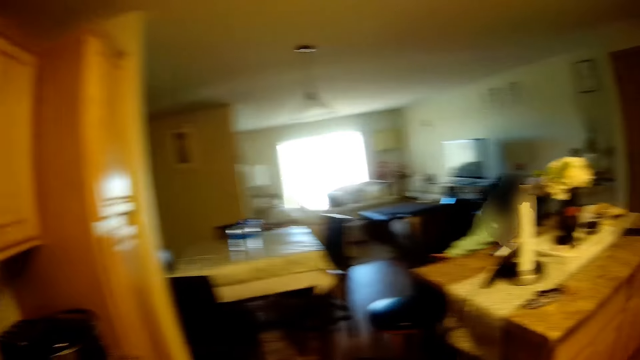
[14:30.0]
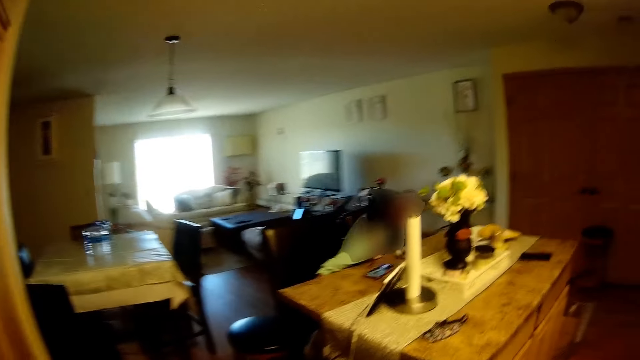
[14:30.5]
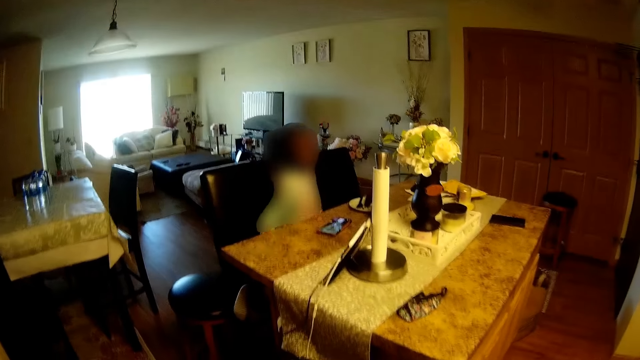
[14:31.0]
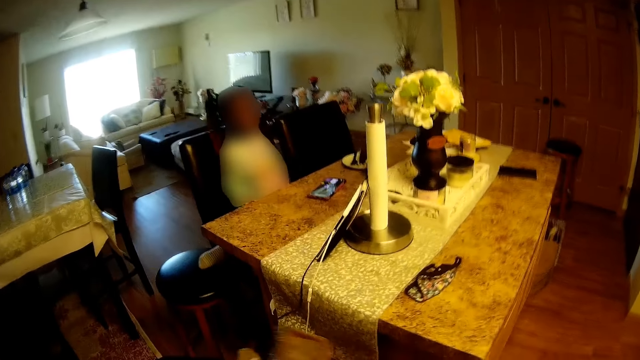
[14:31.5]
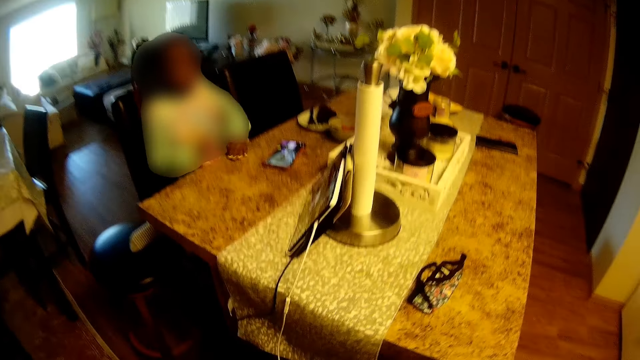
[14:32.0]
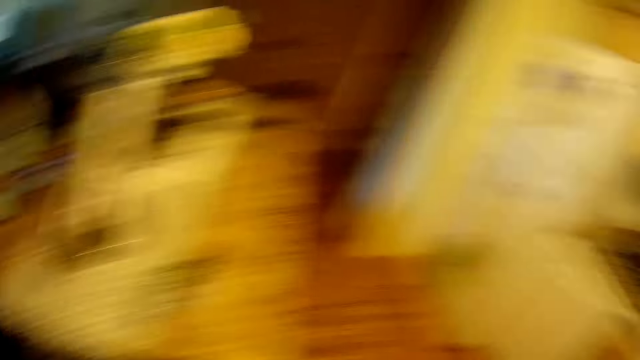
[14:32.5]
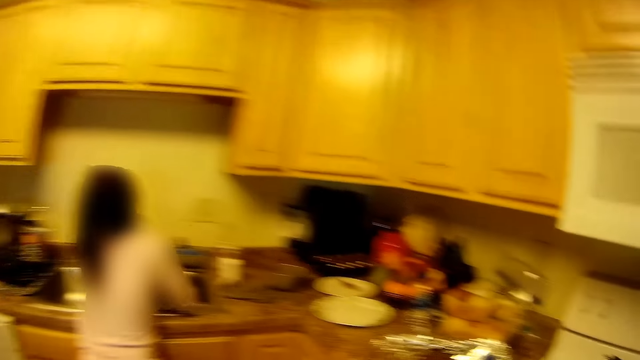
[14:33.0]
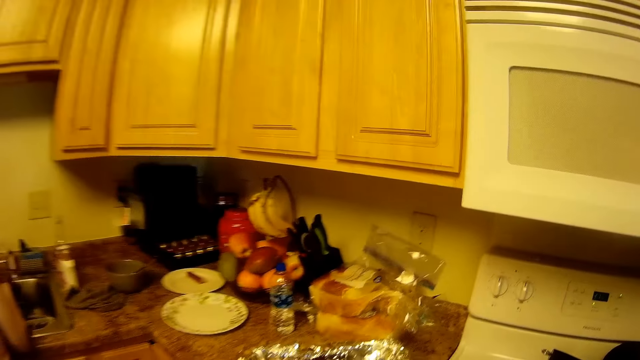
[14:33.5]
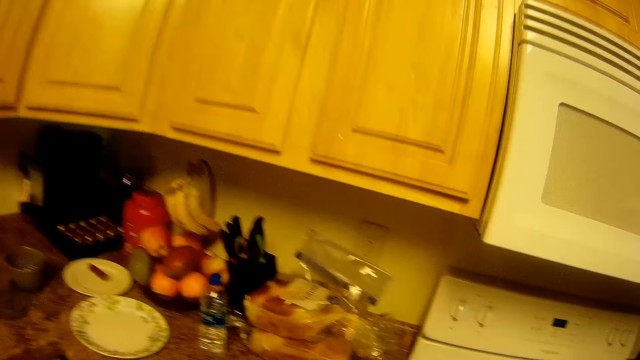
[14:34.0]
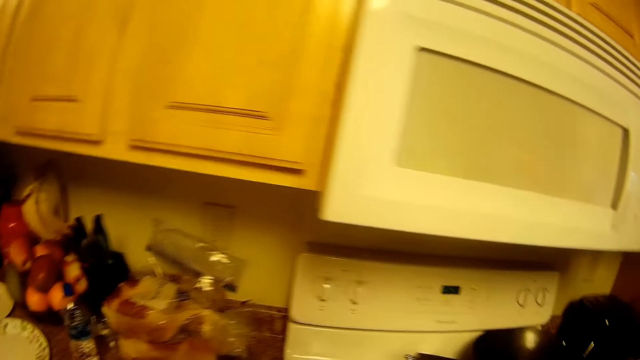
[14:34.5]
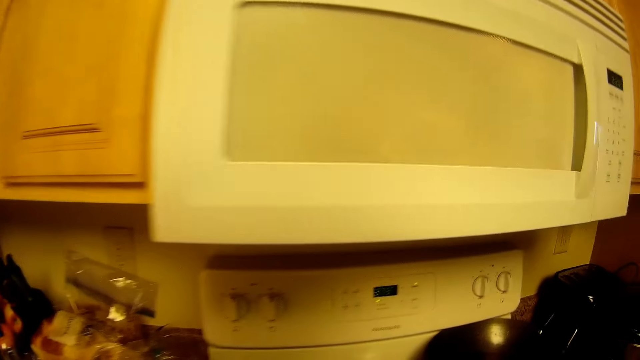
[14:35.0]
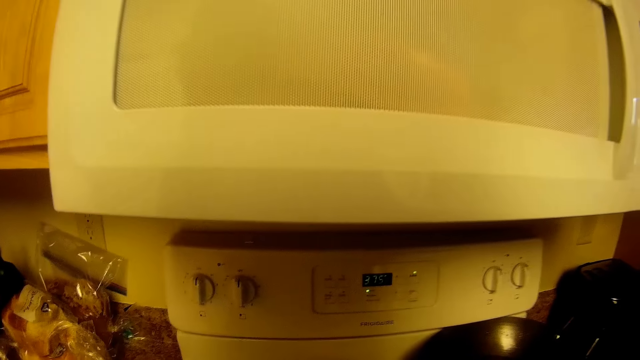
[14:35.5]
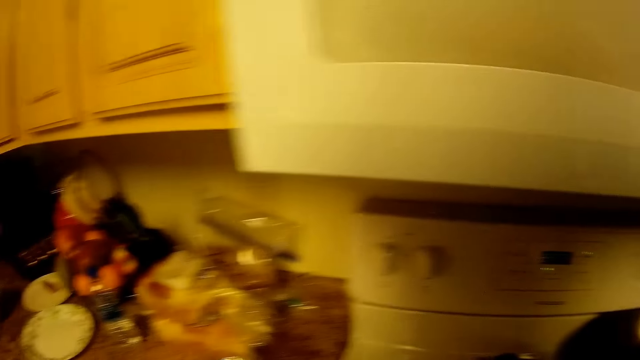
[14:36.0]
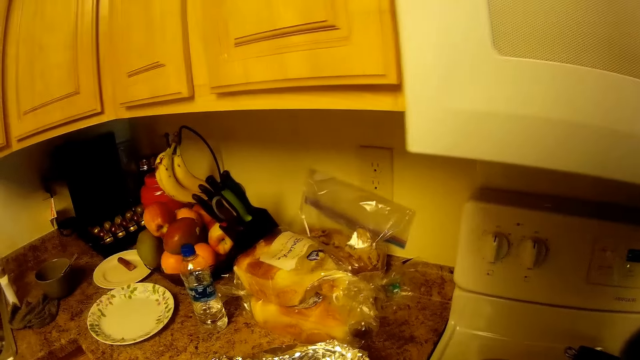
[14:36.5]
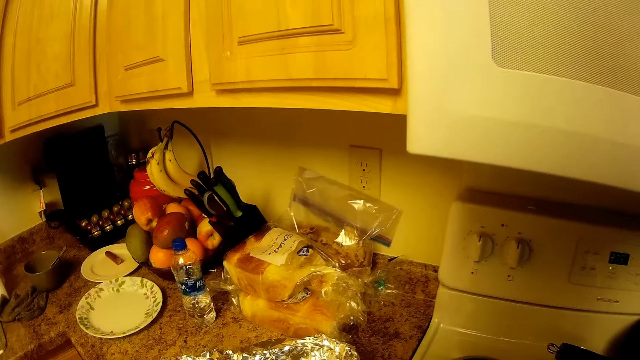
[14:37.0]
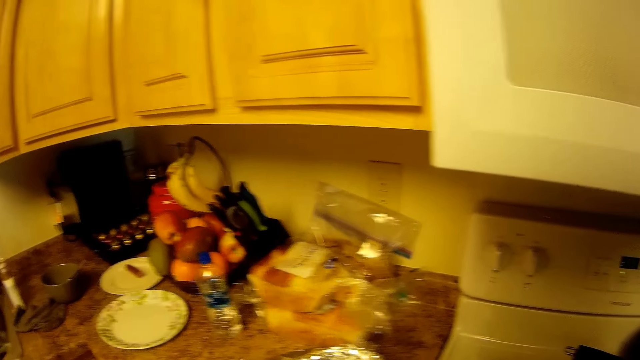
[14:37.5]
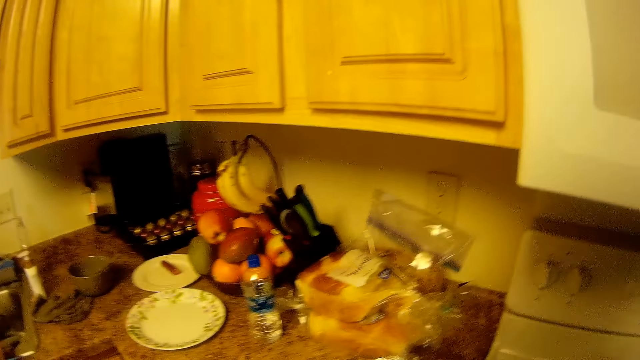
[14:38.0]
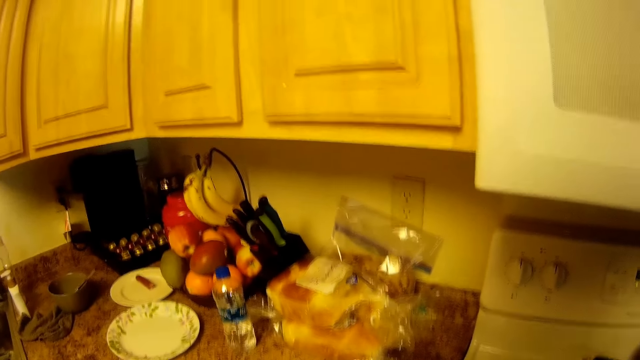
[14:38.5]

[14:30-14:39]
The camera wearer moves around.

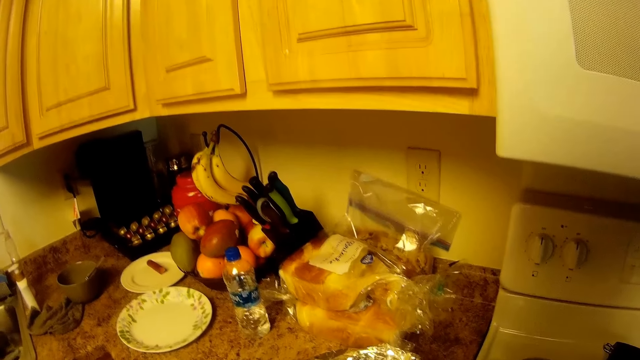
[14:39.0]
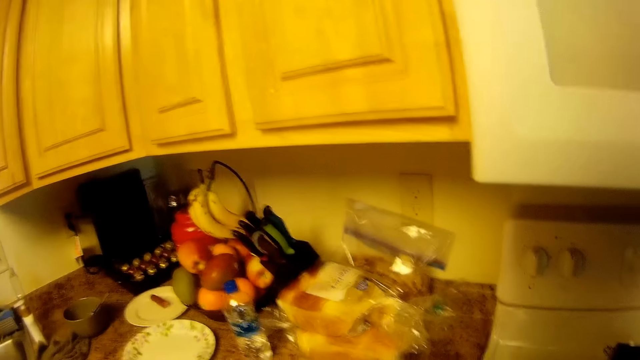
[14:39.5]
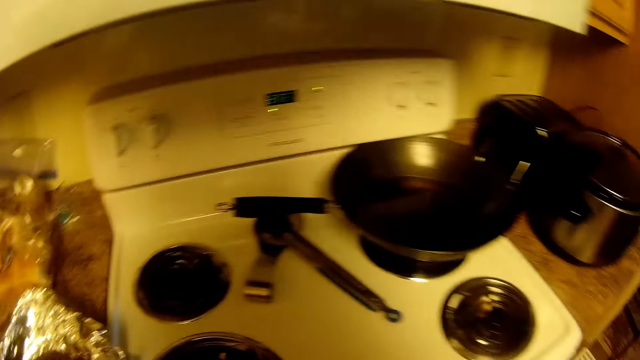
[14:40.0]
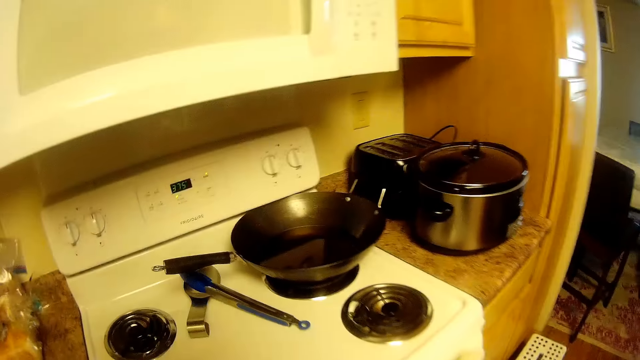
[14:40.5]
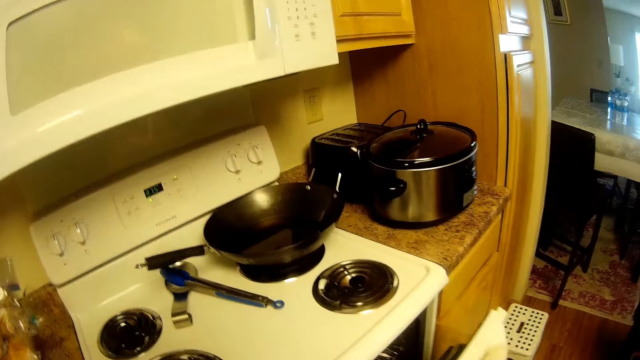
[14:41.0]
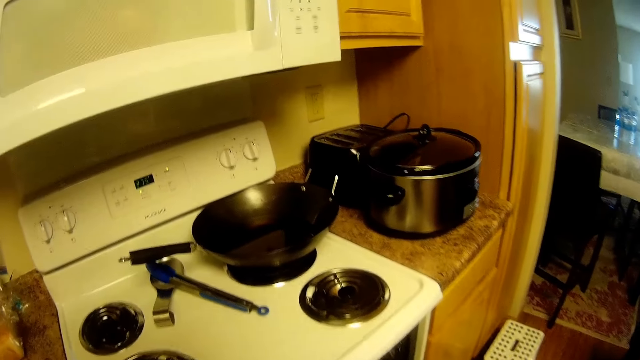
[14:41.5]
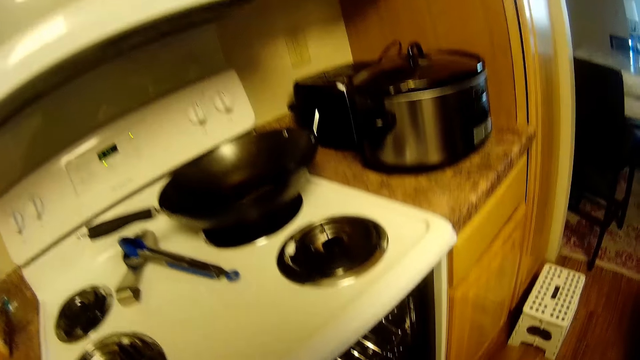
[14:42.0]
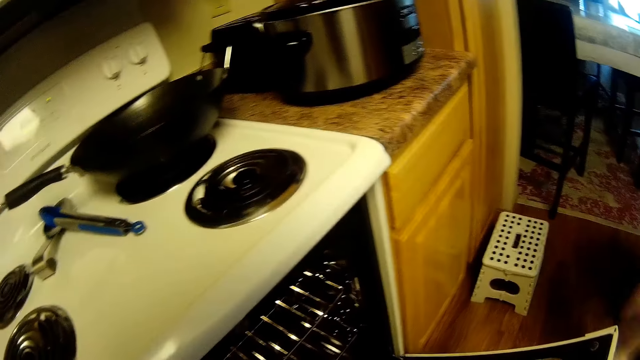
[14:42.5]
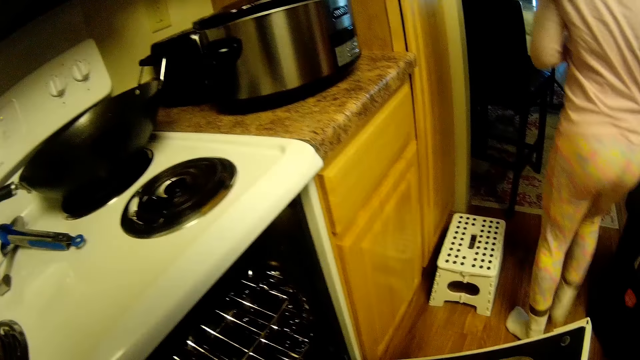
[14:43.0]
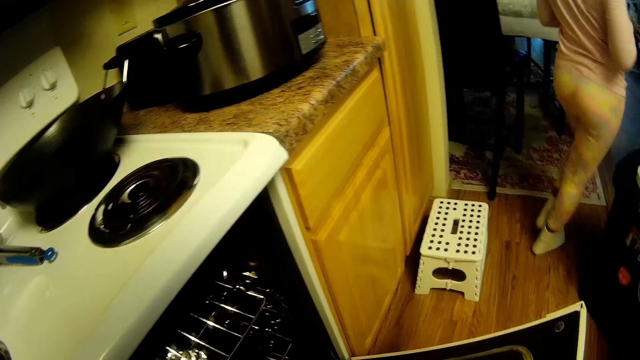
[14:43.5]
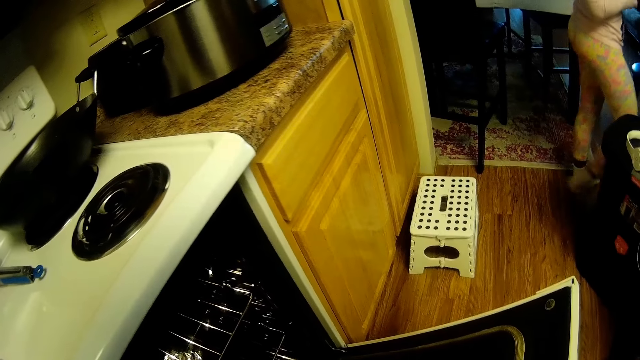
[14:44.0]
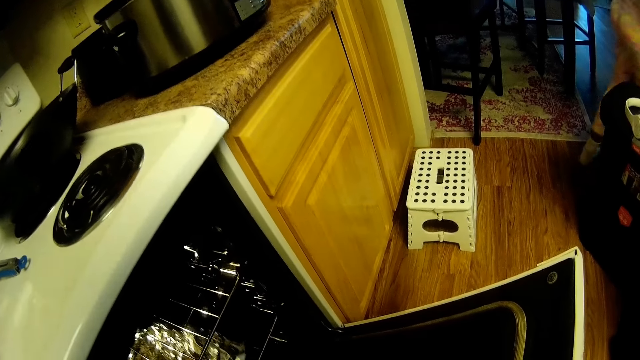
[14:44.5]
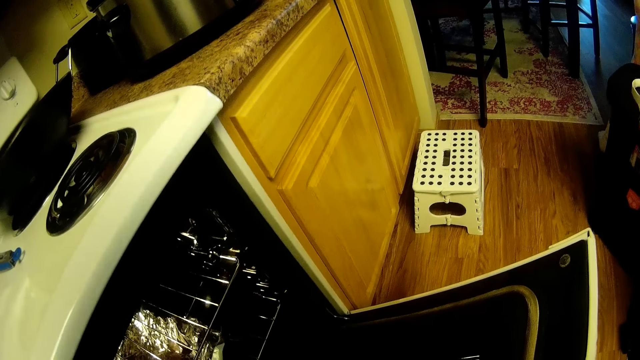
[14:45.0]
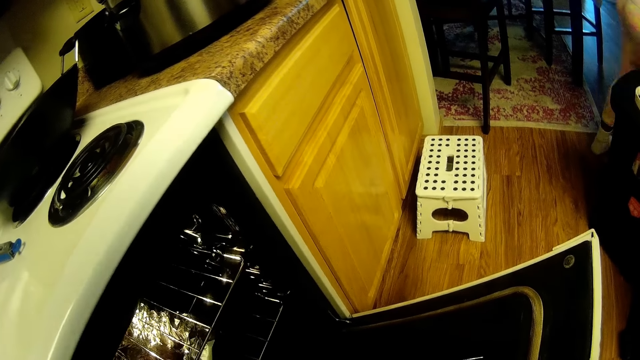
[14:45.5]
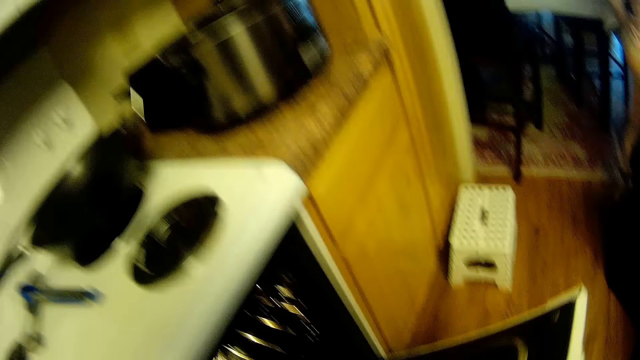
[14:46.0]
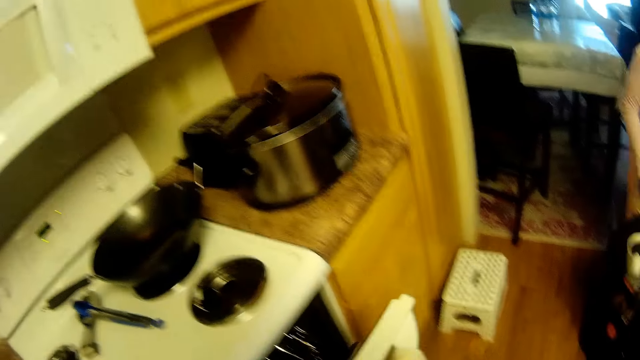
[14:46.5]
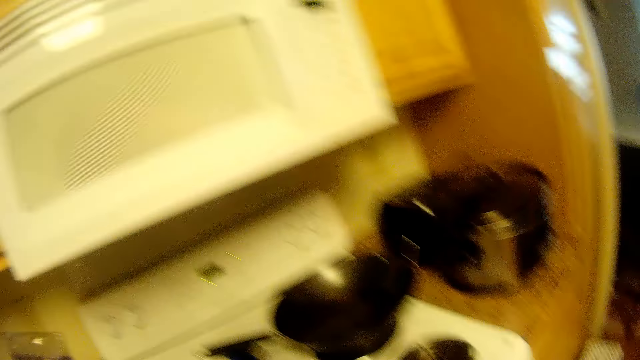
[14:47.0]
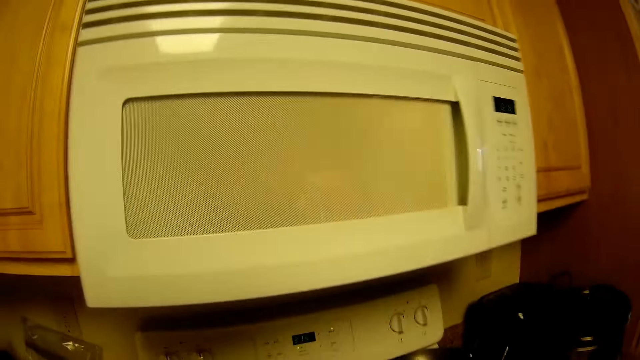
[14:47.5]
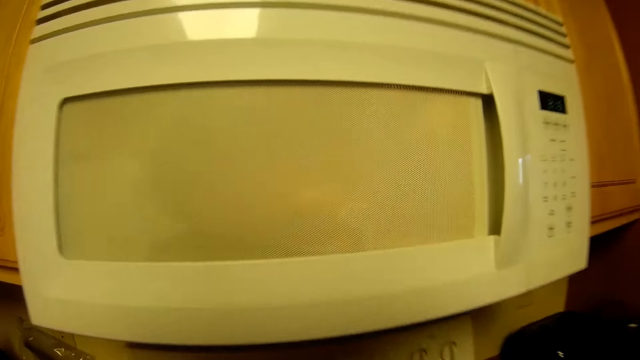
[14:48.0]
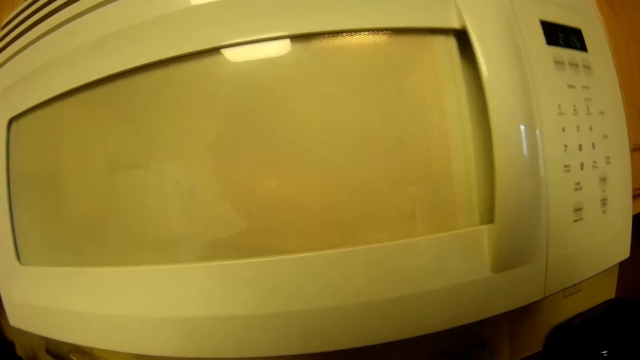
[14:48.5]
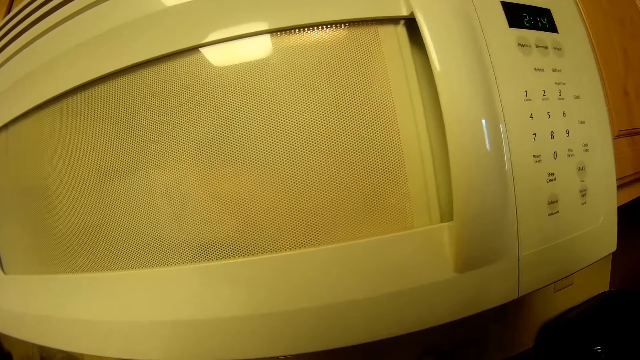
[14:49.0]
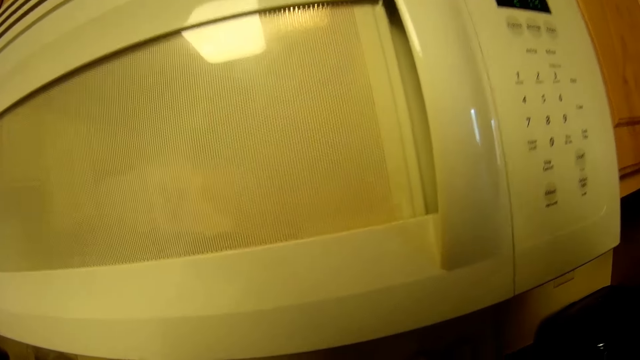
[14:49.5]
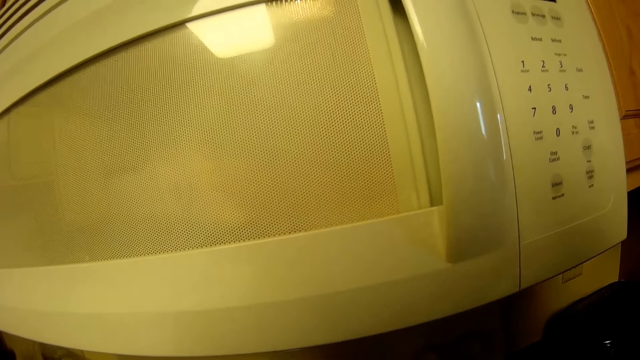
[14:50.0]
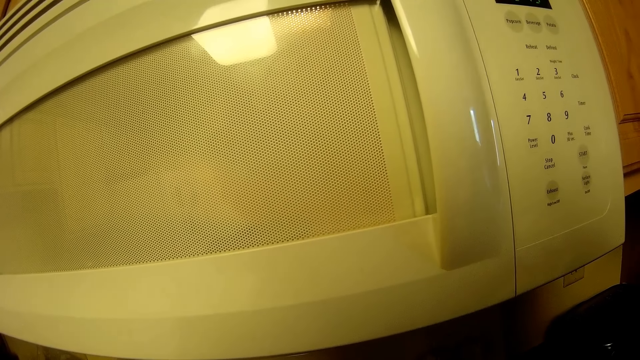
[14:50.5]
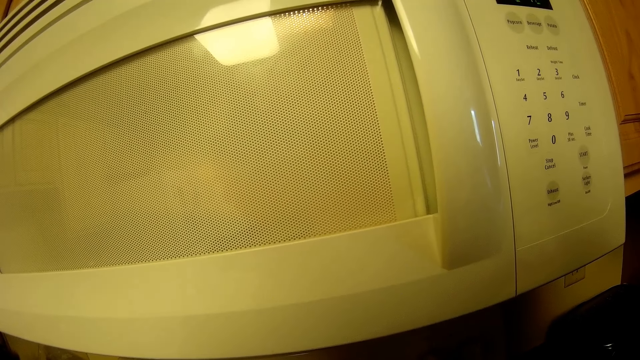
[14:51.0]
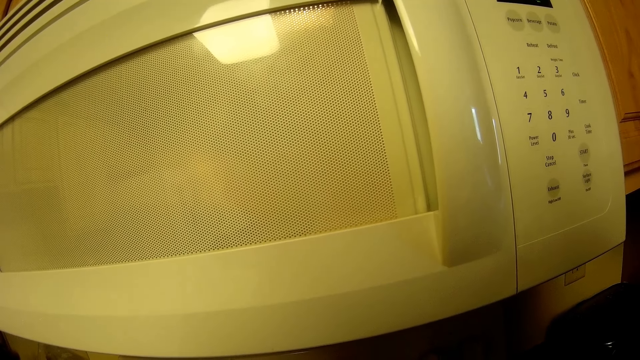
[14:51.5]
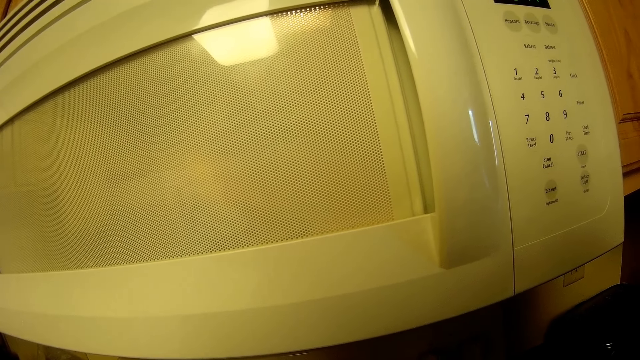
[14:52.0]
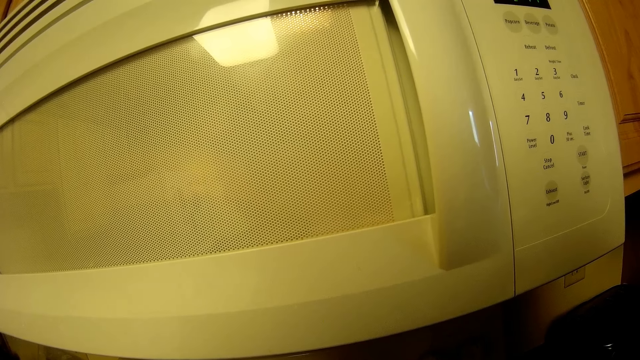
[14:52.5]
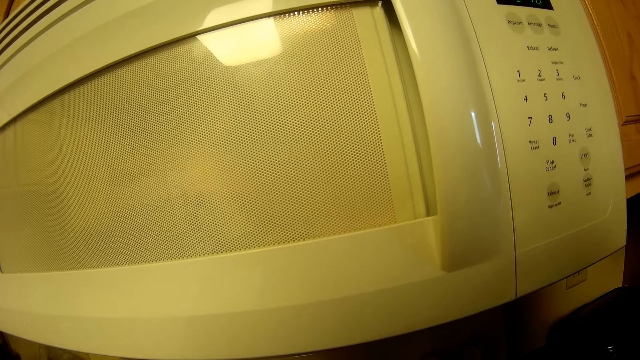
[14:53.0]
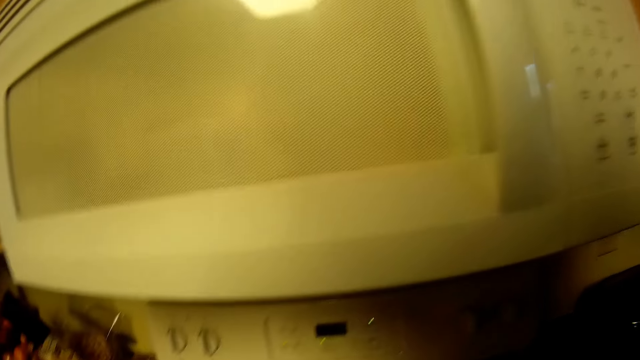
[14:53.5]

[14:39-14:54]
The camera wearer opens an oven door of a cooker in the kitchen with her right hand. A girl walks past the camera wearer. The camera wearer puts a wrapped pack of food into the oven with her right hand. She closes the cooker oven.
